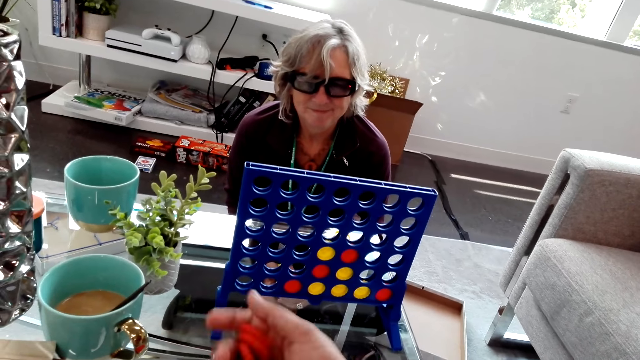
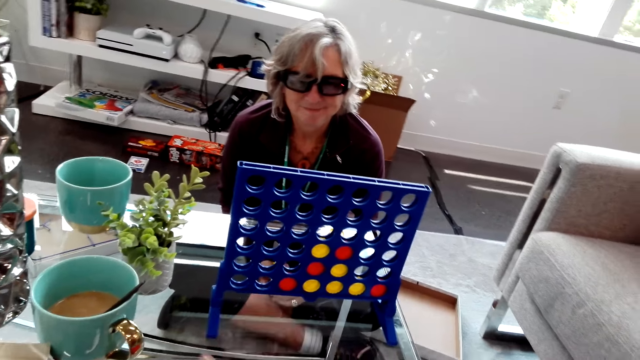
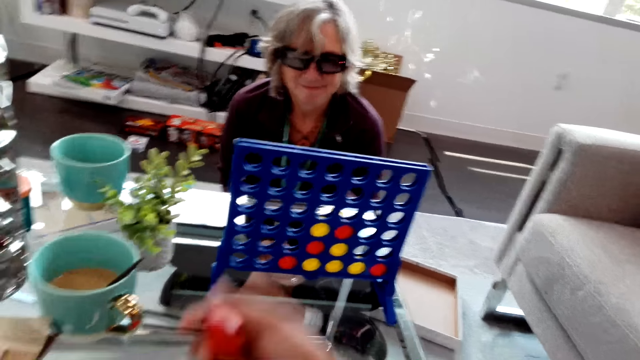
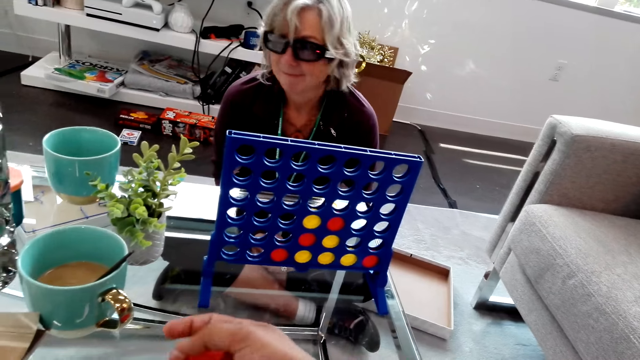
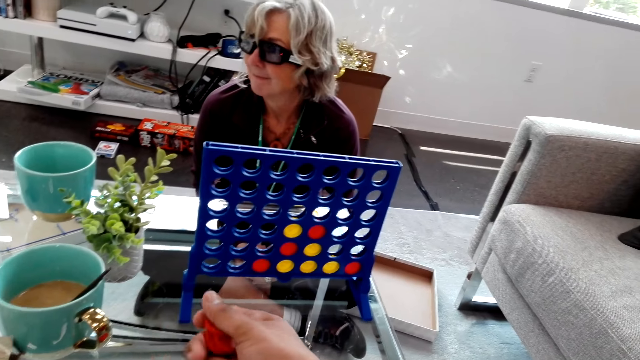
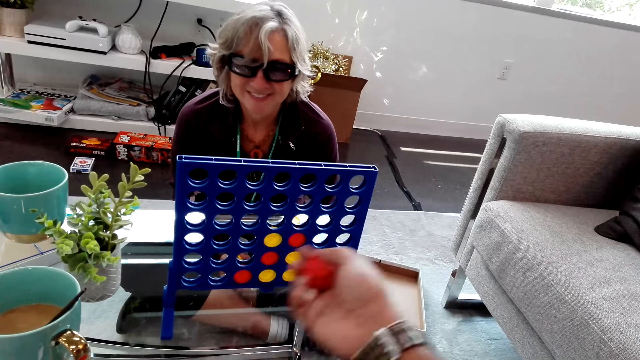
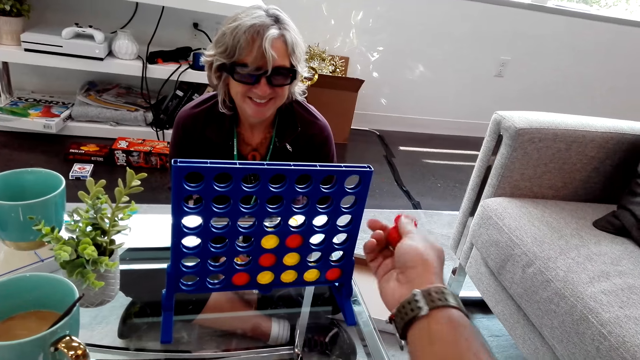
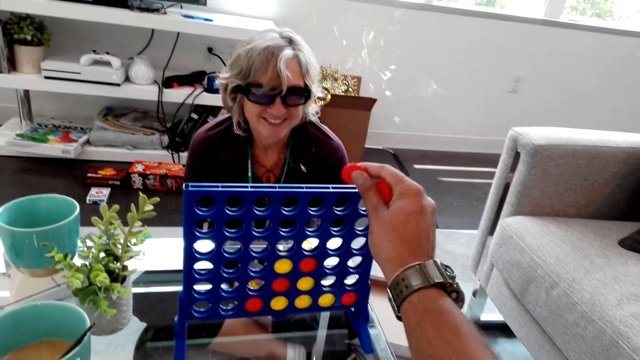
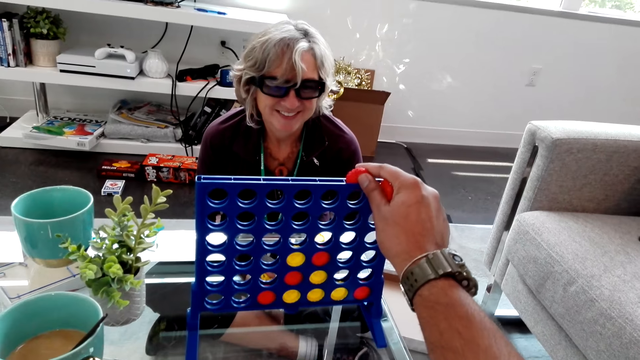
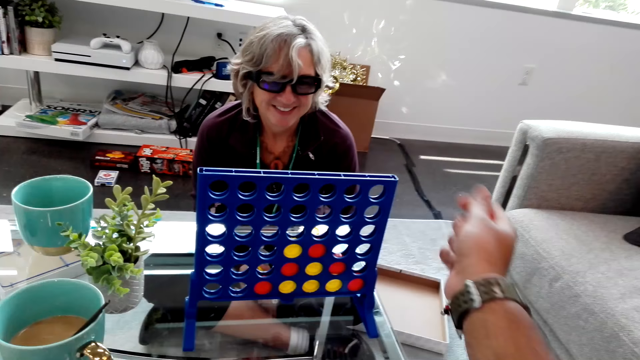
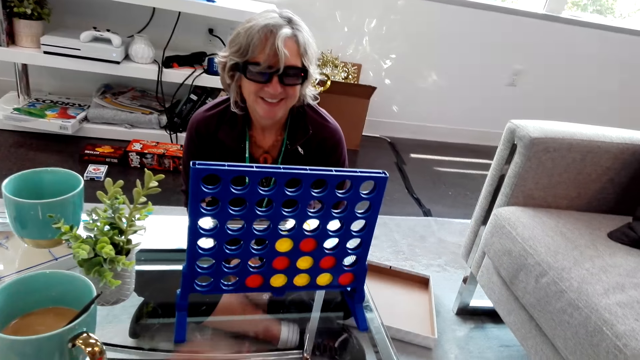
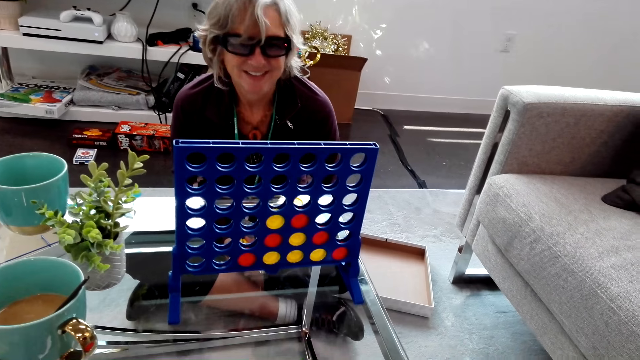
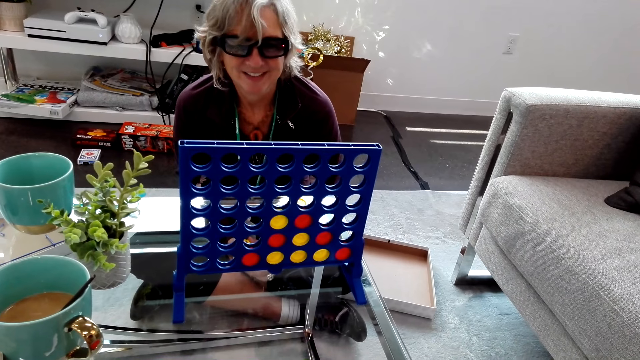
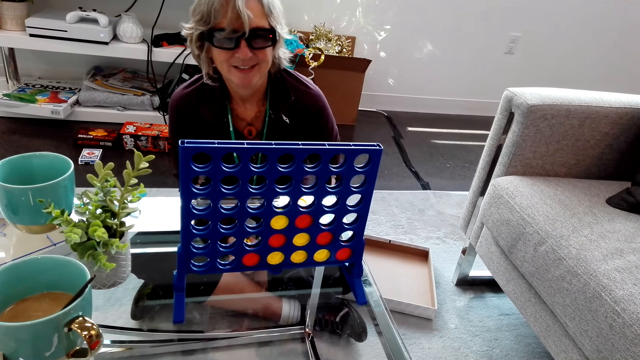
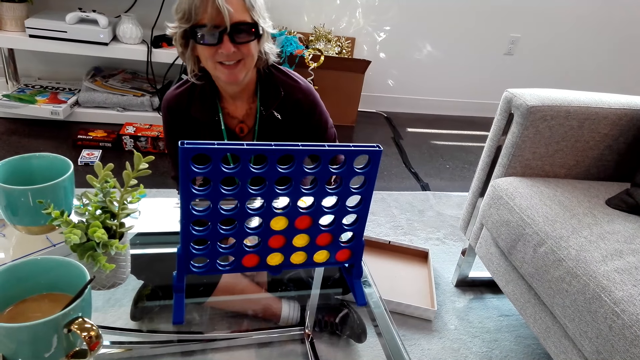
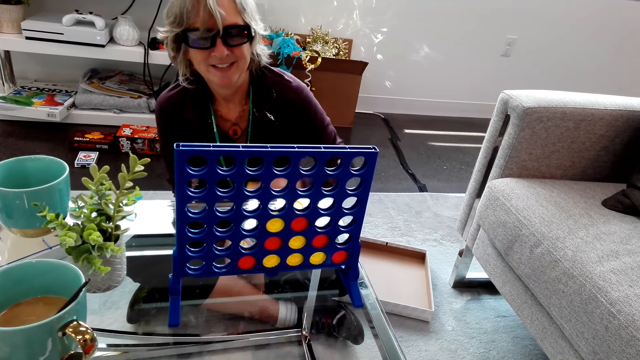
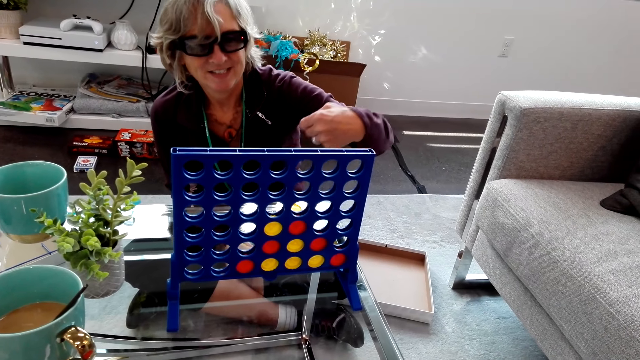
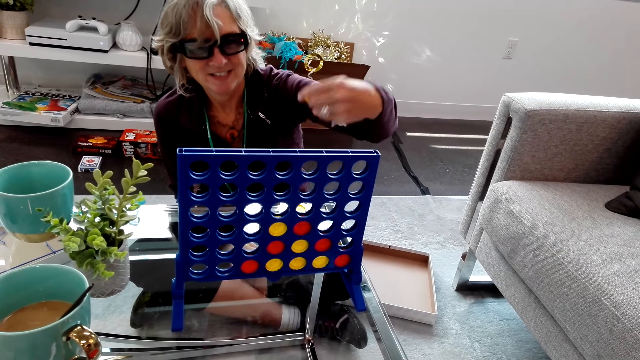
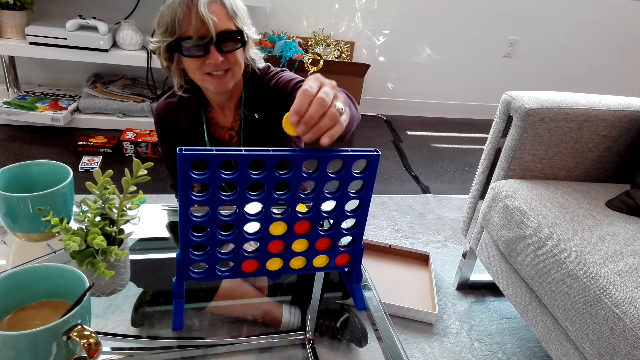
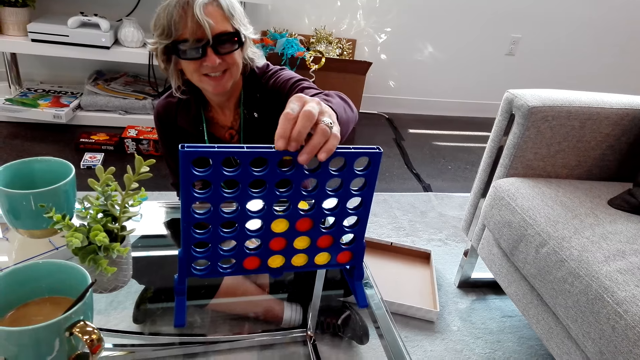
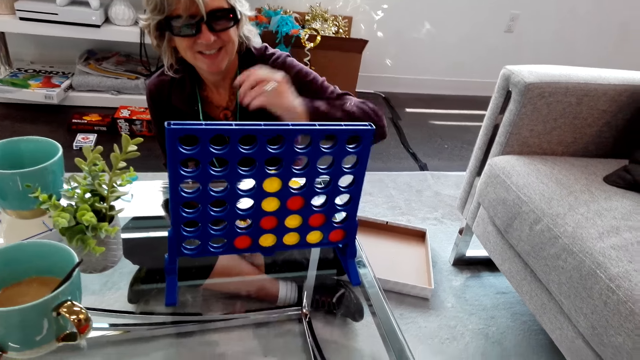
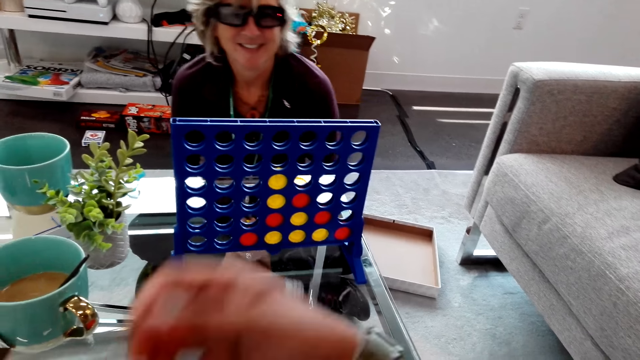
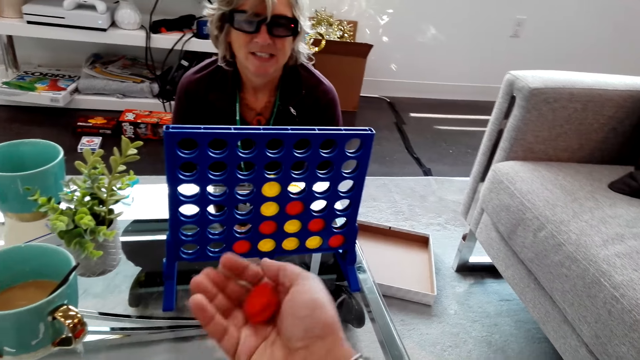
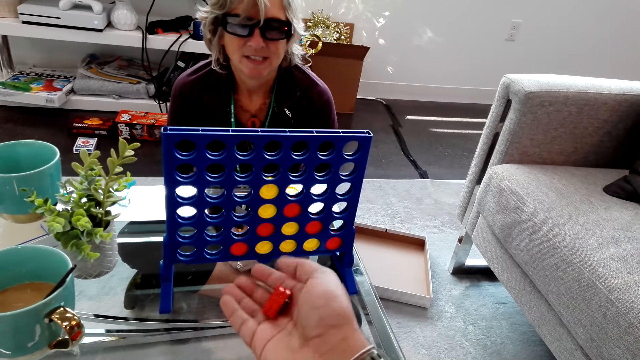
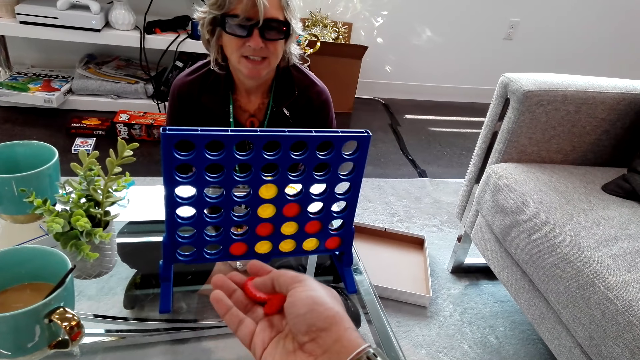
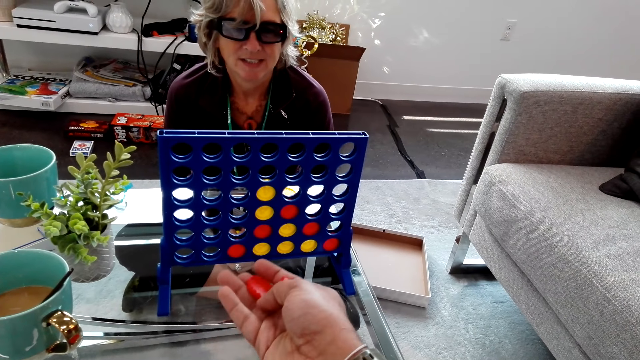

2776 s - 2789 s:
The camera wearer plays the connect four game and drops a red piece inside a rack. A lady plays the connect four game and drops a yellow piece inside the rack.

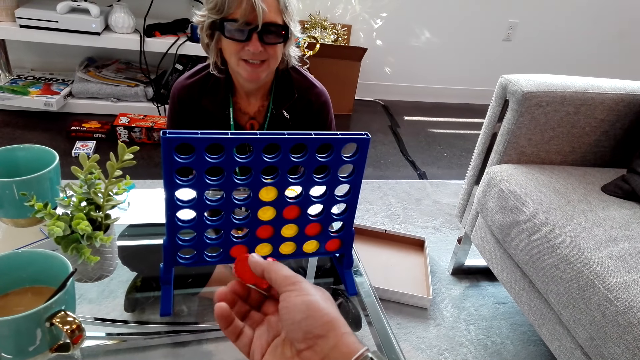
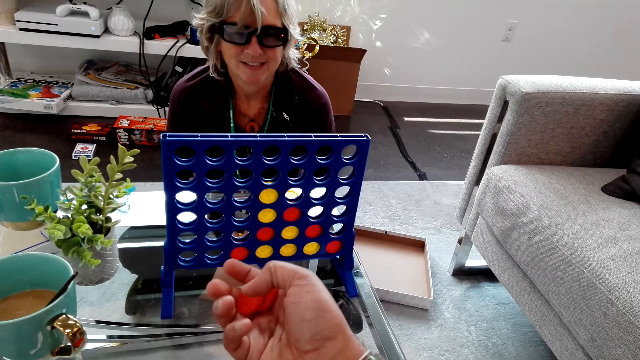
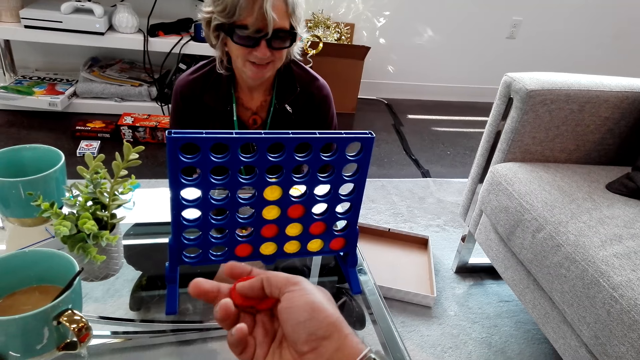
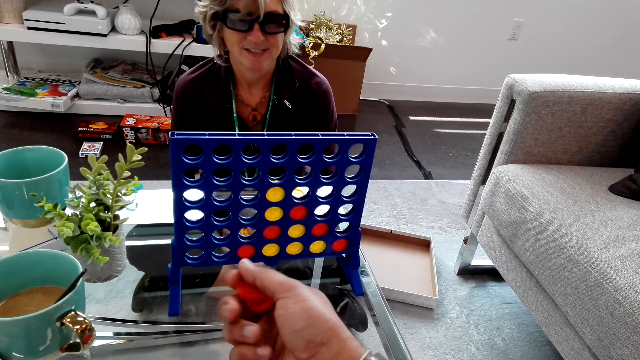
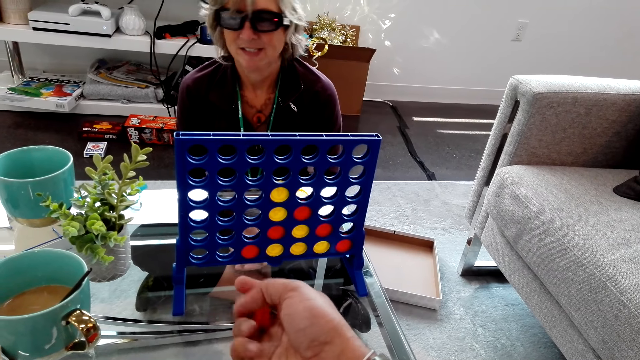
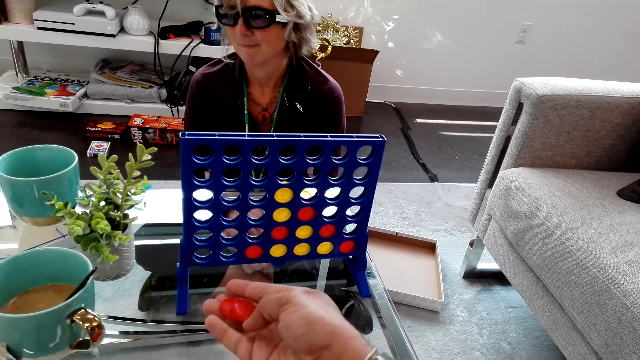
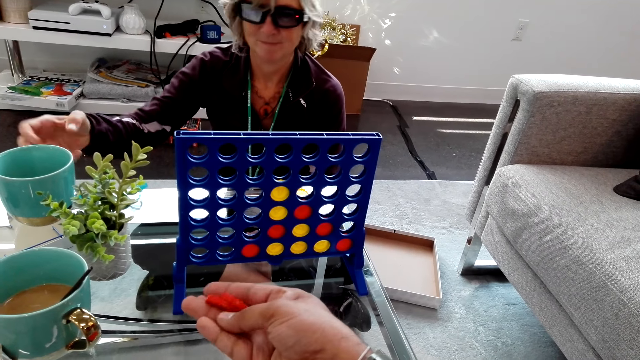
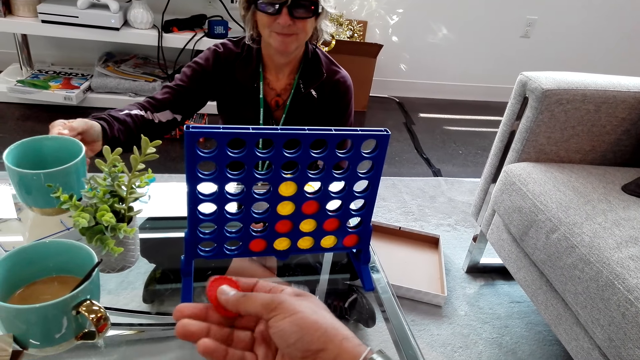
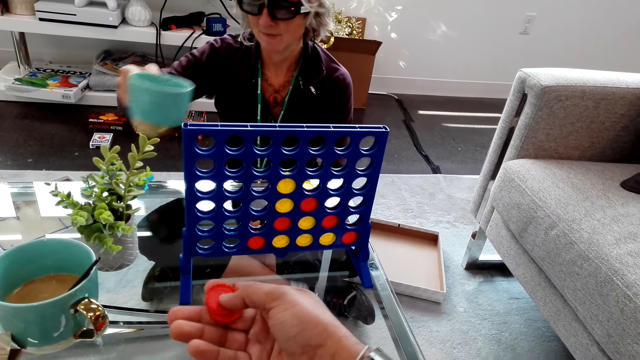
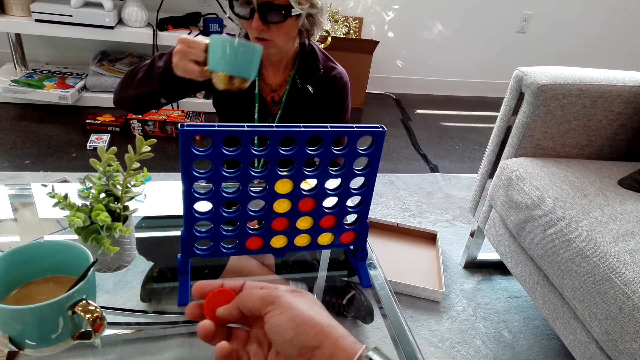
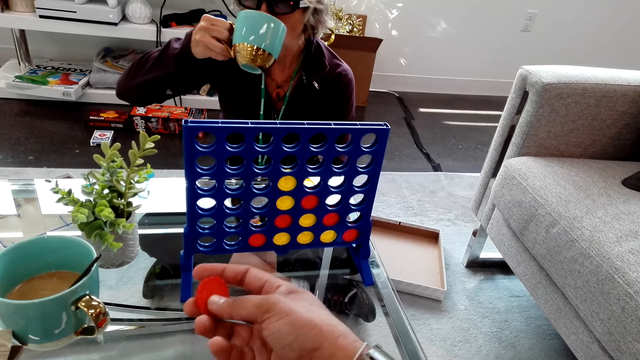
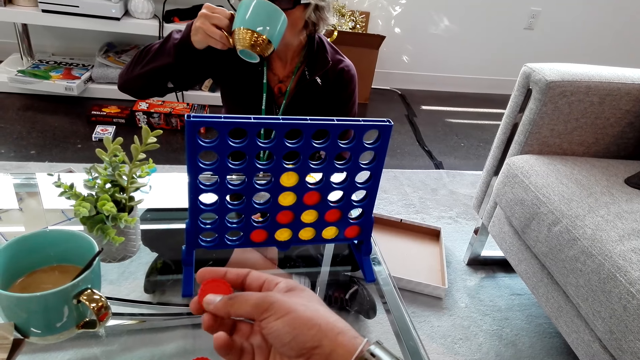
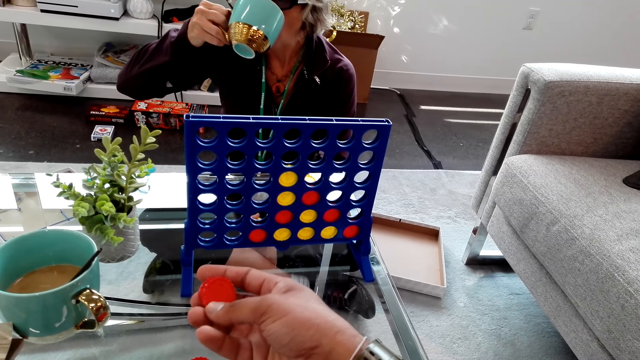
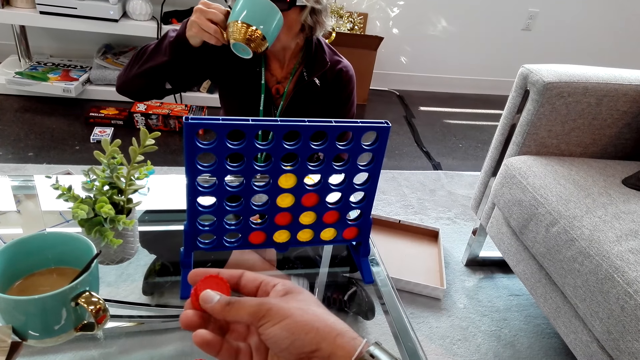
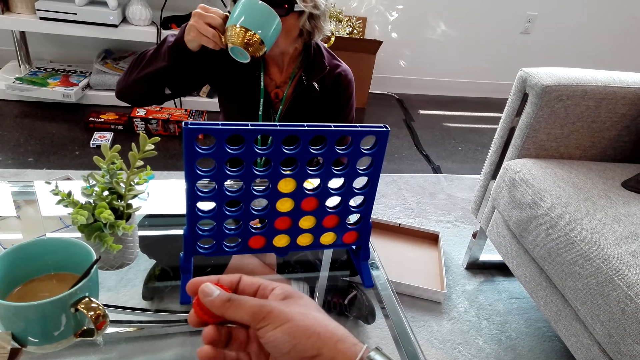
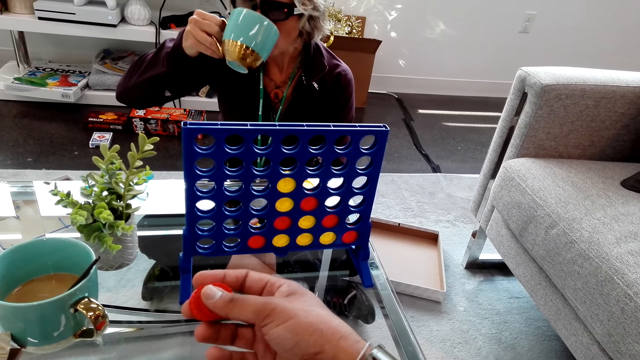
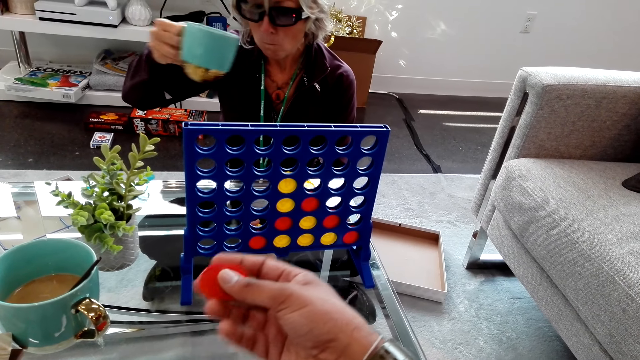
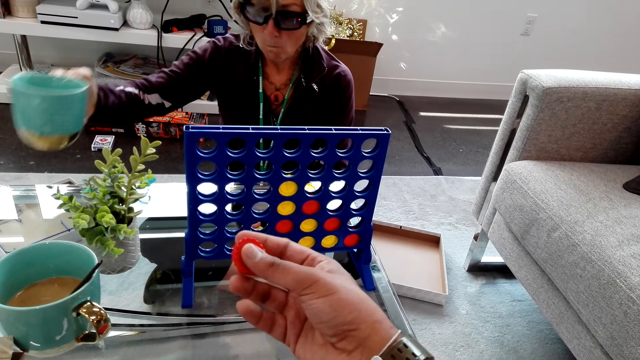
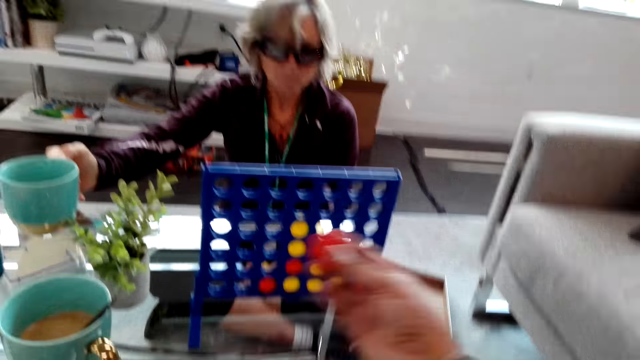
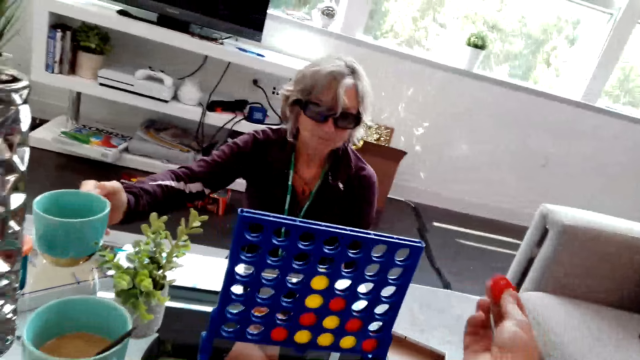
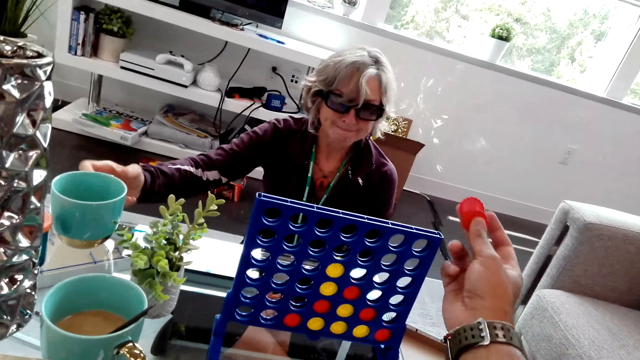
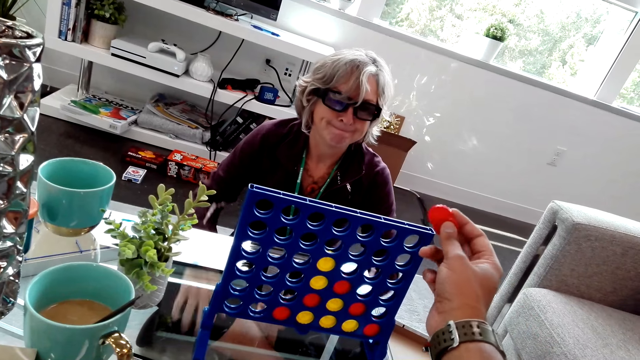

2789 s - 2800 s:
The camera wearer holds two red pieces in hand and shuffles the red game pieces in hand. A lady takes a mug from the table, drinks from the mug, and puts the mug on the table. The camera wearer rubs two red pieces against each other.
